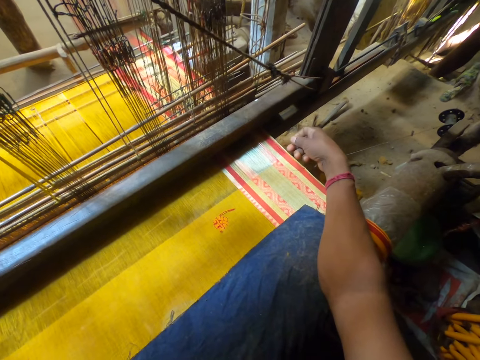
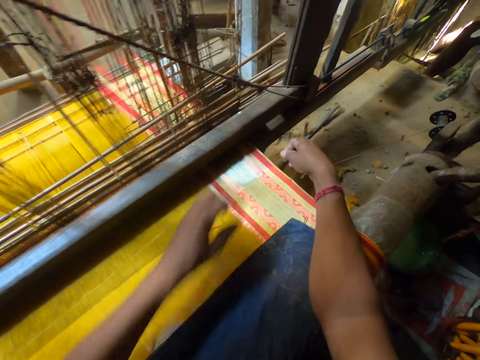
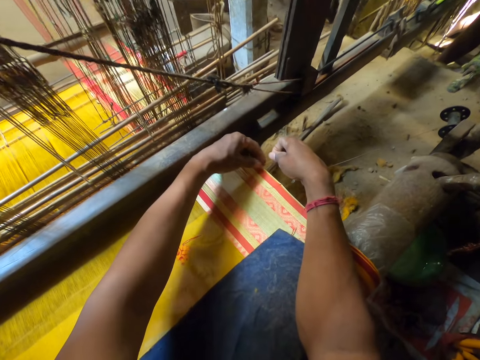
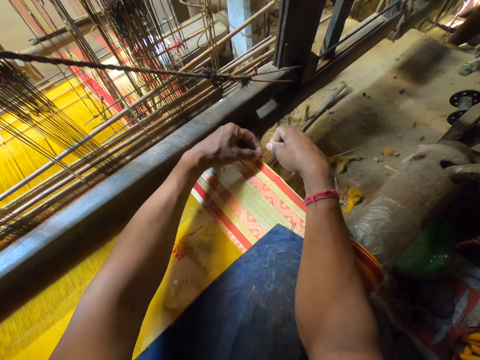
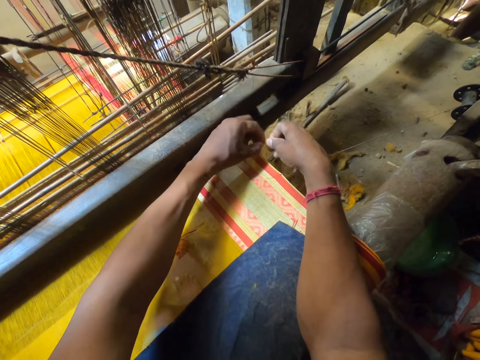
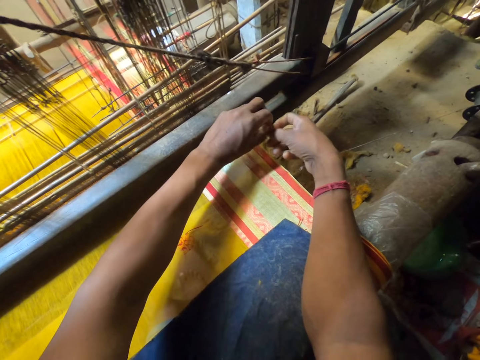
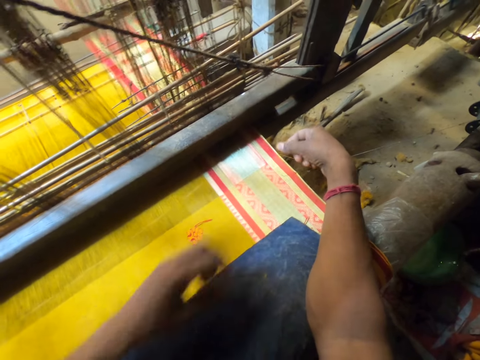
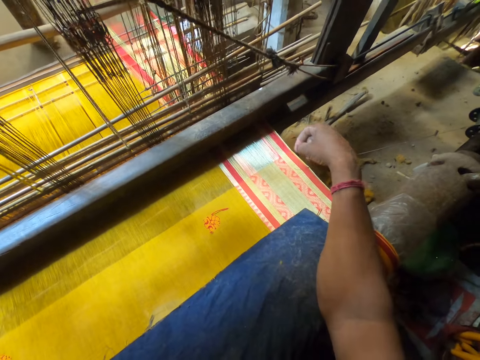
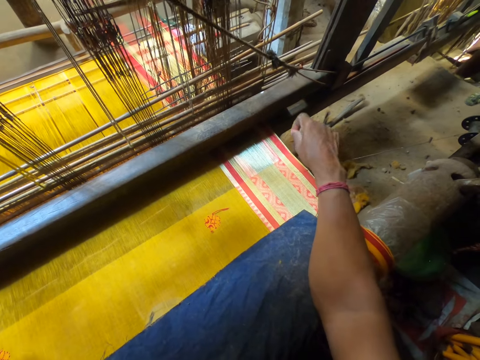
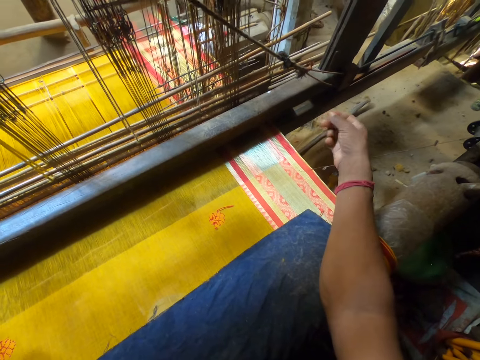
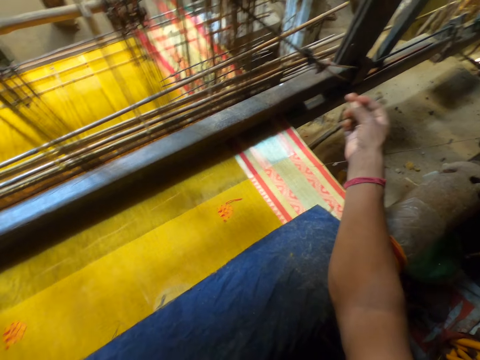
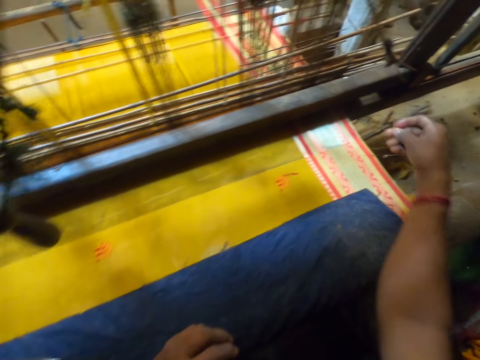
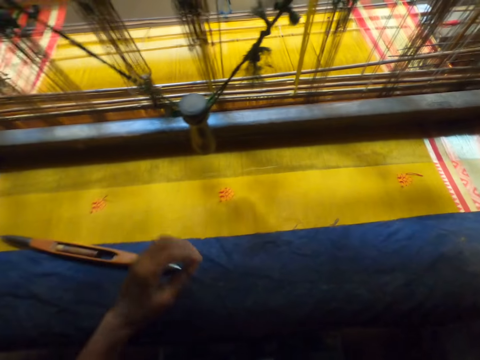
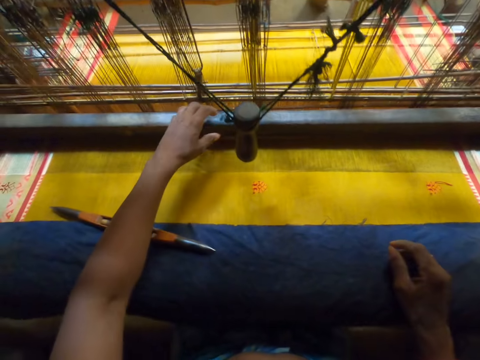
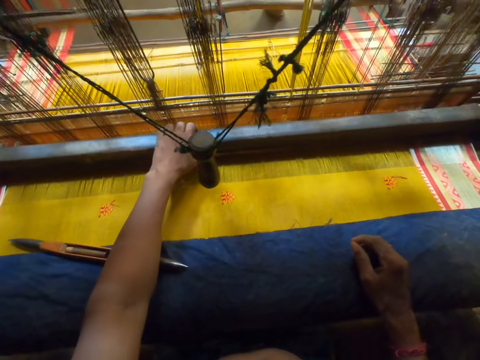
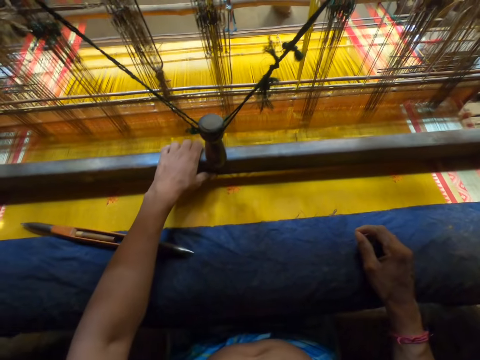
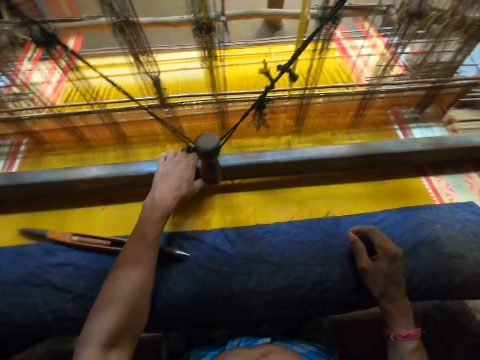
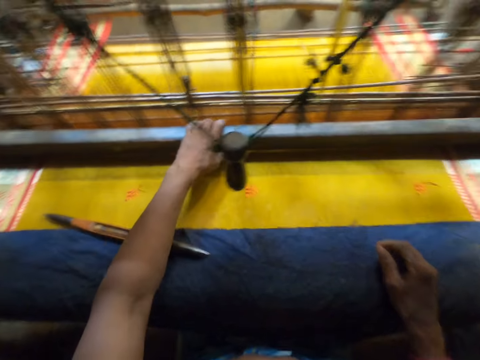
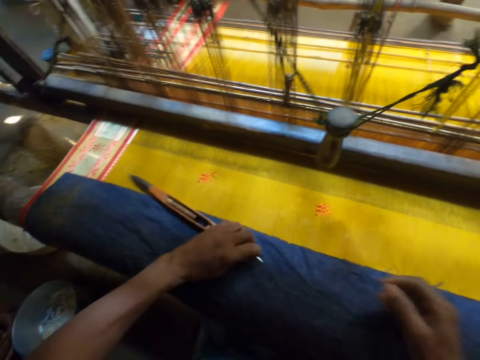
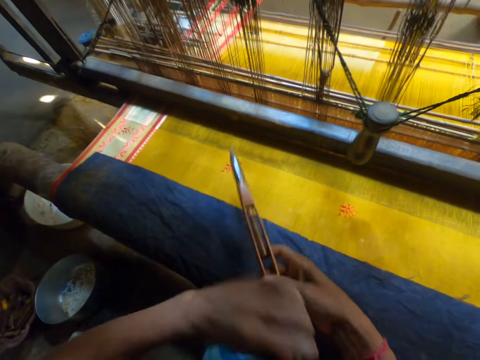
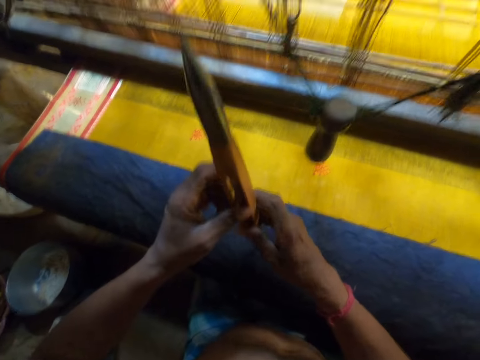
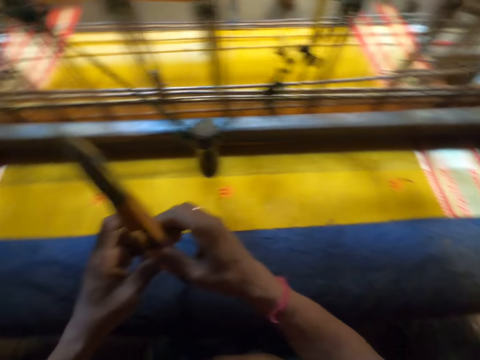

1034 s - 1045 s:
The camera wearer adjusts the warp with his hands. He holds a string. He withdraws his left hand from the warp. He adjusts the warp with his right hand. He pulls the batten of the loom machine with his left hand. He holds a sewing machine. He picks up the yellow threading shuttle from the cloth with his left hand. He turns the yellow threading shuttle with his hands.

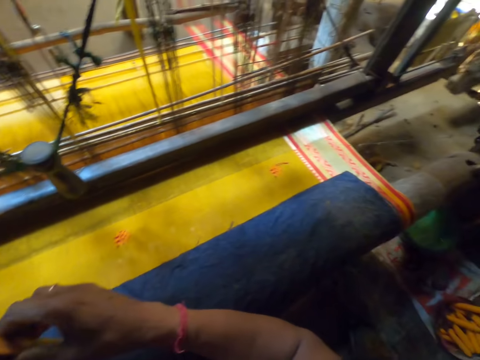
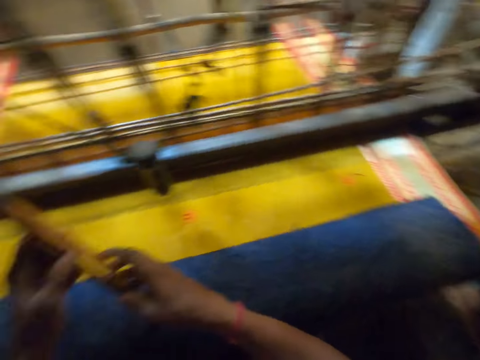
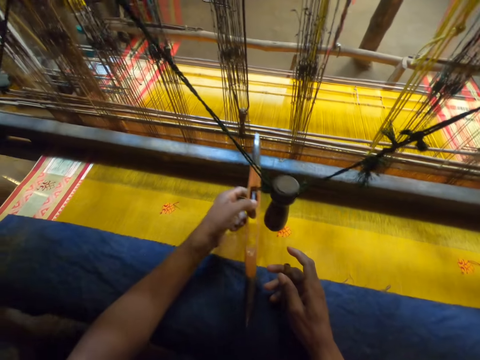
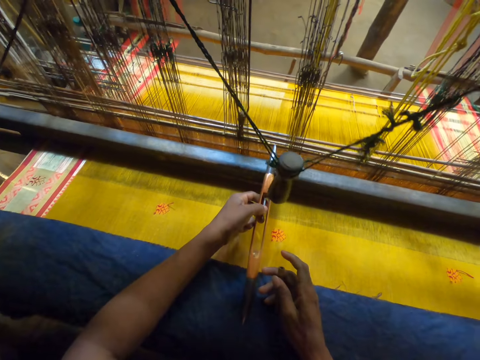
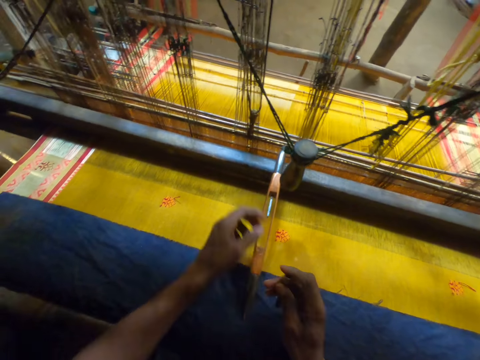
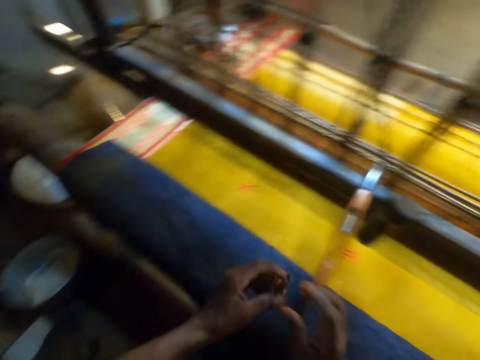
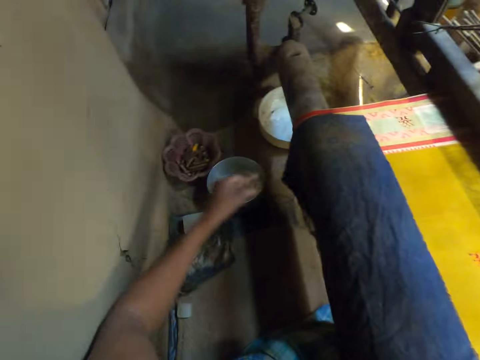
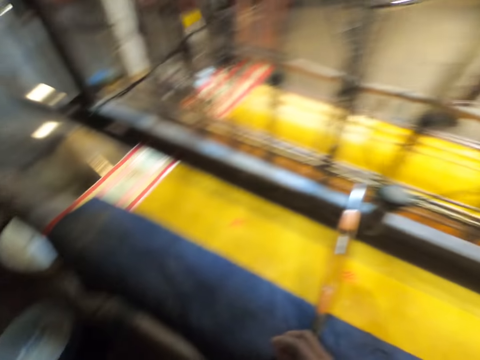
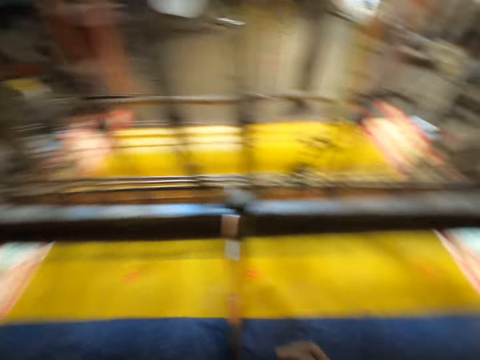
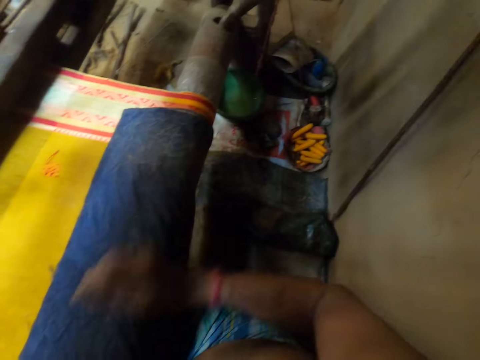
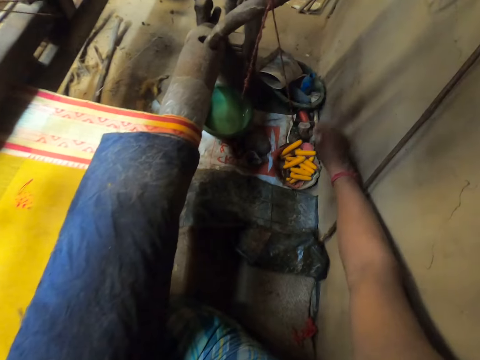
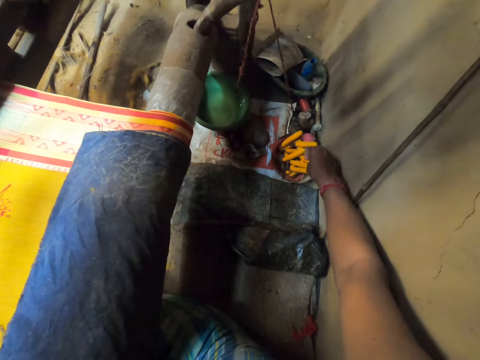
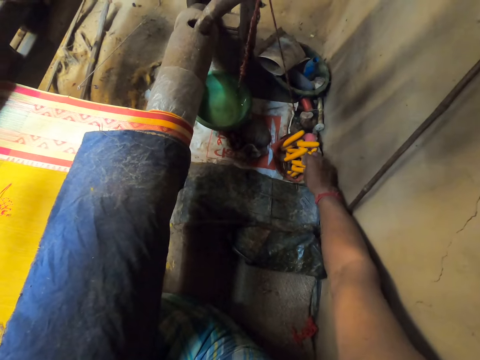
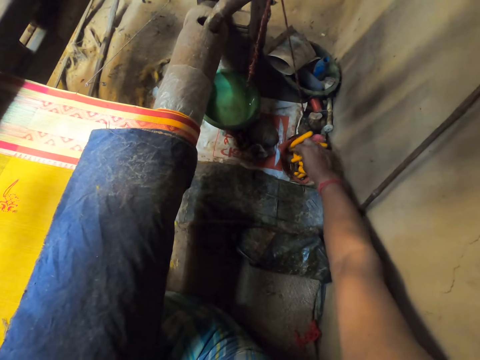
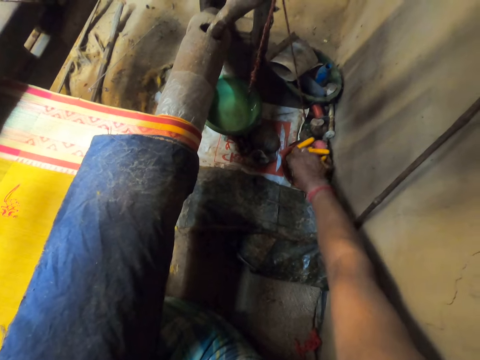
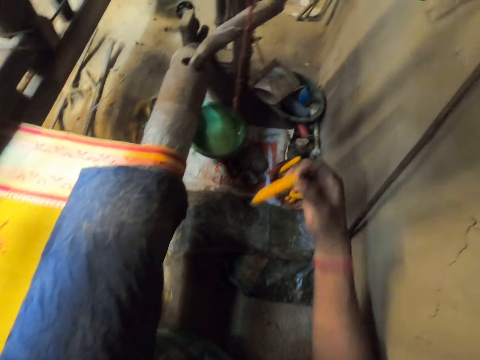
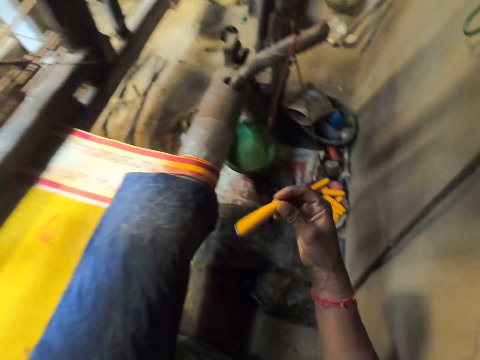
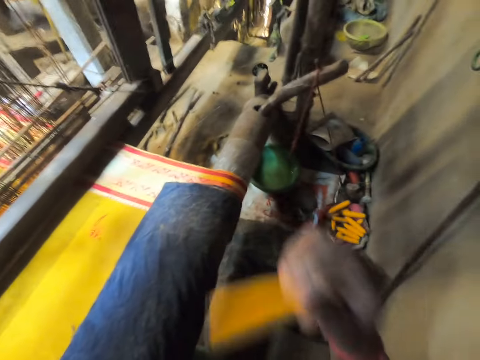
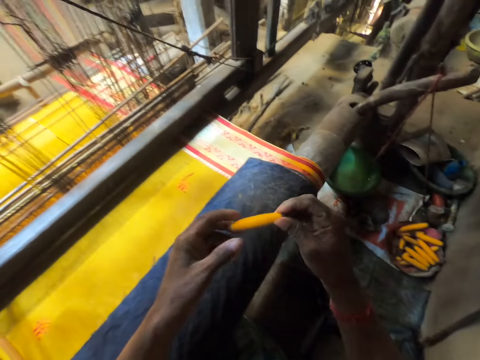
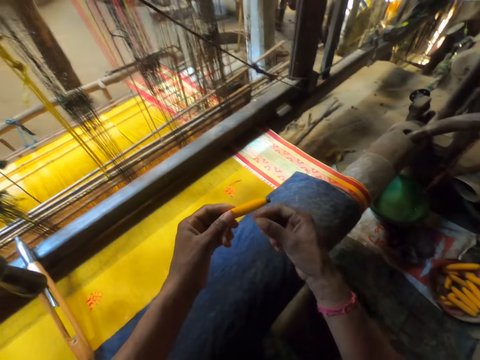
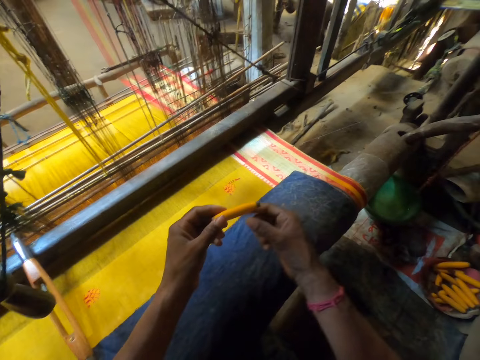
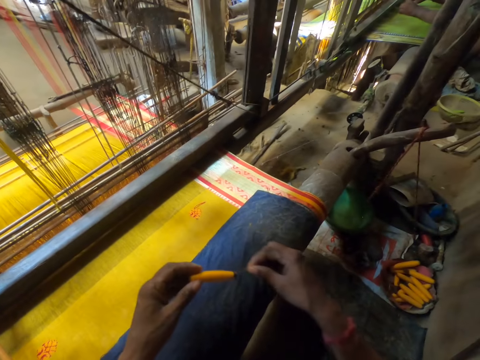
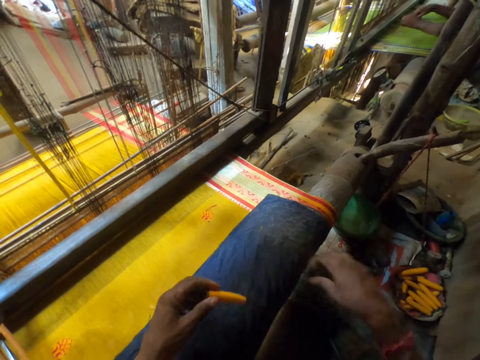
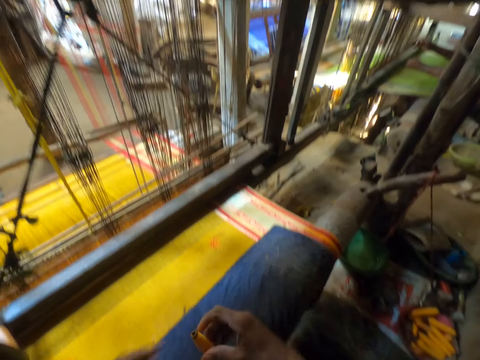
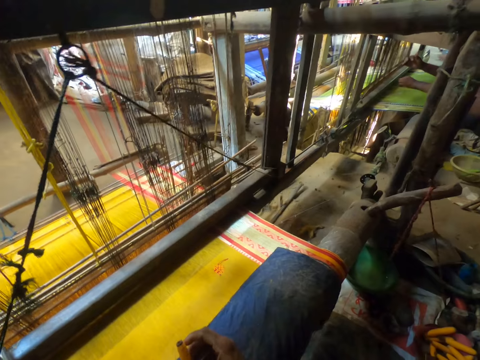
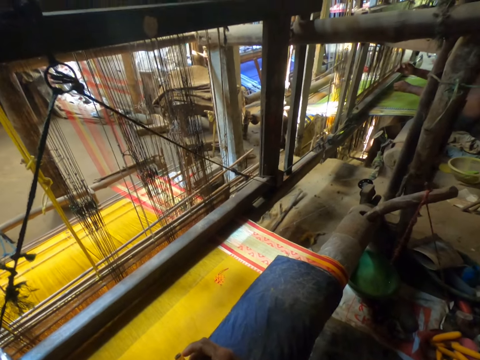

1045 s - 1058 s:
The camera wearer withdraws his right hand from the yellow threading shuttle. He places the yellow threading shuttle on the batten with his left hand. He passes the tapestry needle from his right hand to his left hand. He places the tapestry needle into a container with his left hand. He looks around the room. He dips his right hand in the container. He picks up a thread from the container with his right hand. He passes the thread from his right hand to his left hand. He withdraws a strand of thread from the thread in his left hand with his right hand. He passes the thread from his left hand to his right hand.
